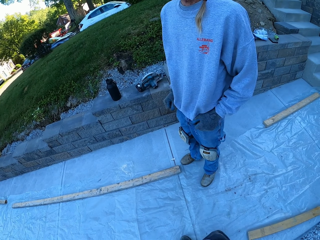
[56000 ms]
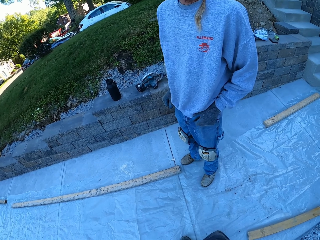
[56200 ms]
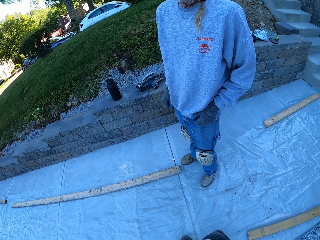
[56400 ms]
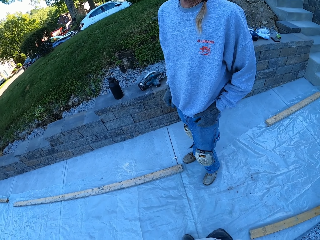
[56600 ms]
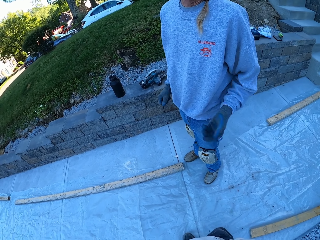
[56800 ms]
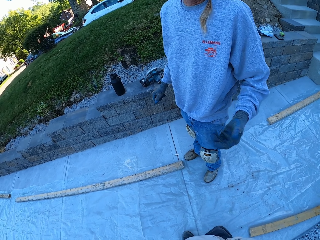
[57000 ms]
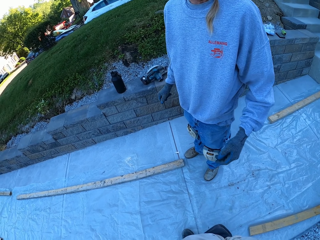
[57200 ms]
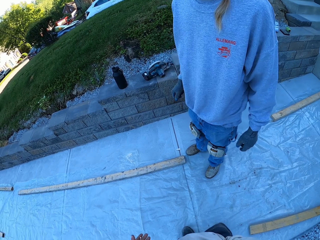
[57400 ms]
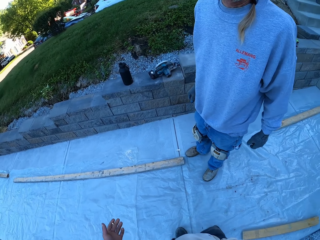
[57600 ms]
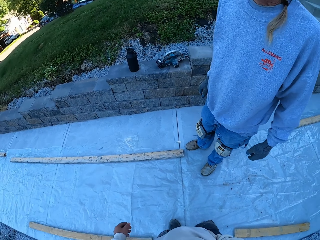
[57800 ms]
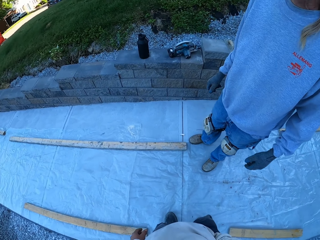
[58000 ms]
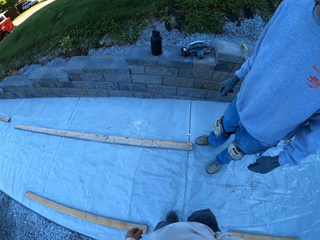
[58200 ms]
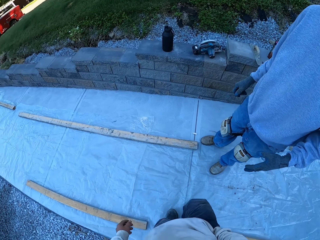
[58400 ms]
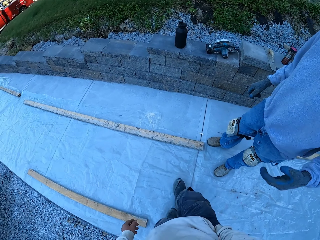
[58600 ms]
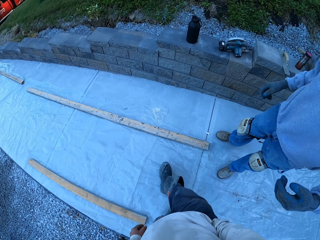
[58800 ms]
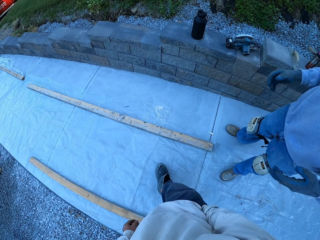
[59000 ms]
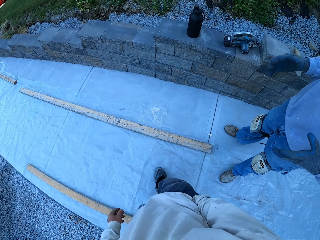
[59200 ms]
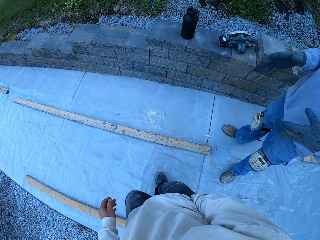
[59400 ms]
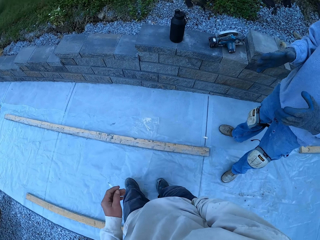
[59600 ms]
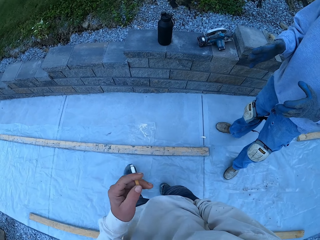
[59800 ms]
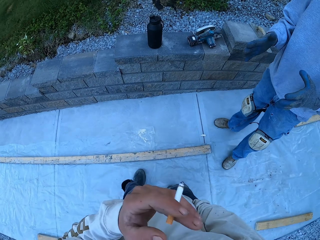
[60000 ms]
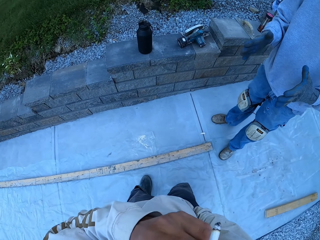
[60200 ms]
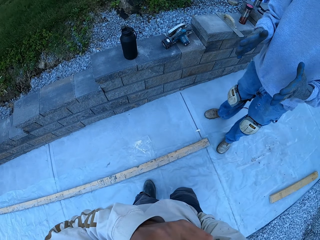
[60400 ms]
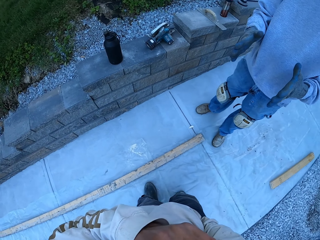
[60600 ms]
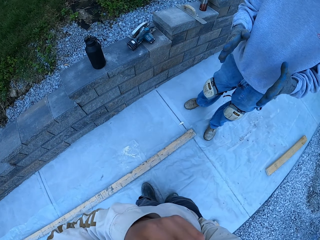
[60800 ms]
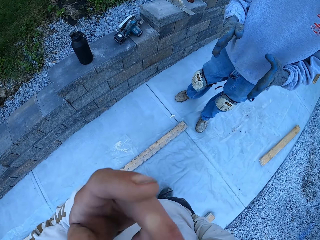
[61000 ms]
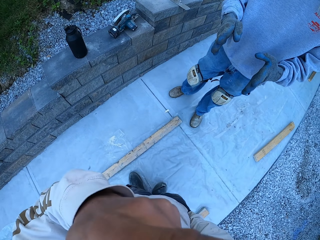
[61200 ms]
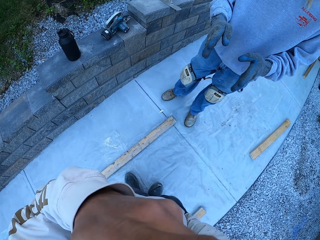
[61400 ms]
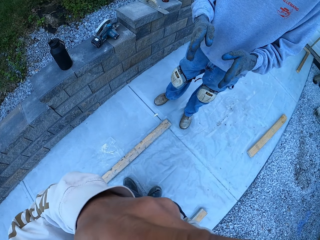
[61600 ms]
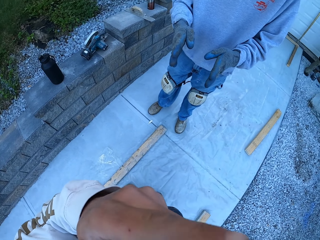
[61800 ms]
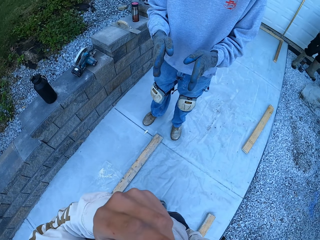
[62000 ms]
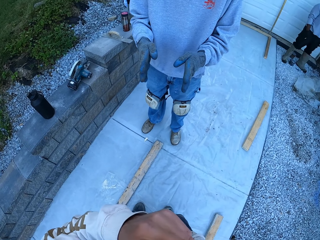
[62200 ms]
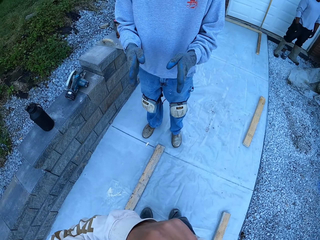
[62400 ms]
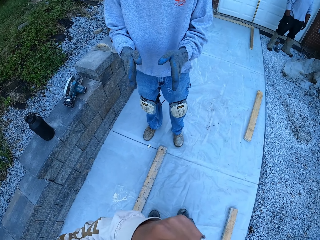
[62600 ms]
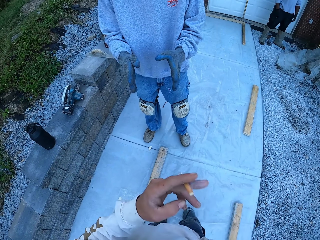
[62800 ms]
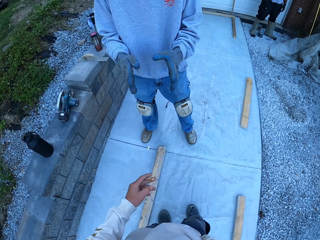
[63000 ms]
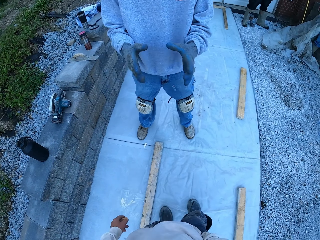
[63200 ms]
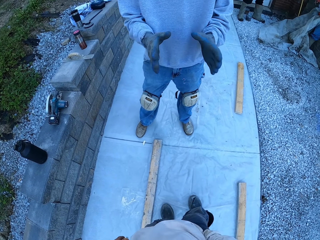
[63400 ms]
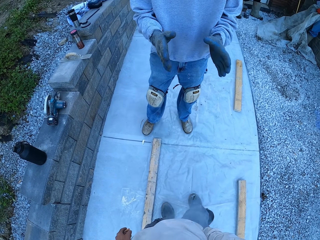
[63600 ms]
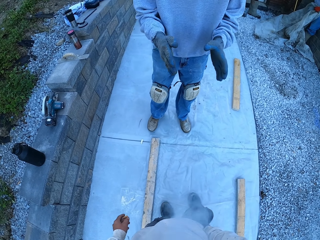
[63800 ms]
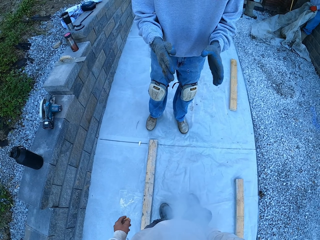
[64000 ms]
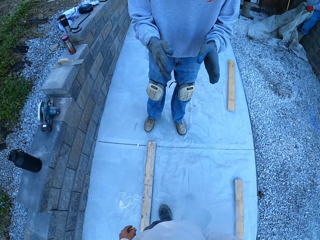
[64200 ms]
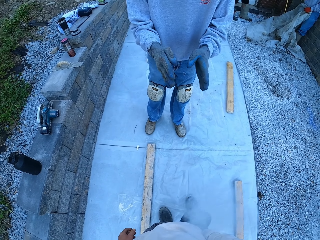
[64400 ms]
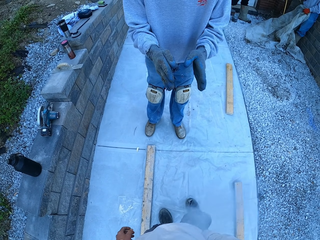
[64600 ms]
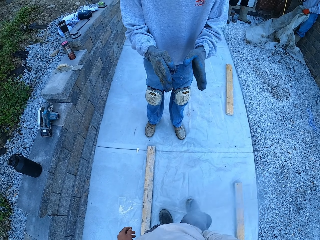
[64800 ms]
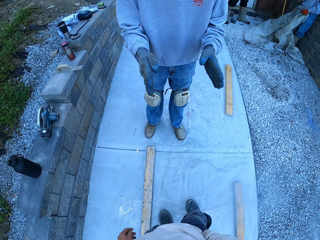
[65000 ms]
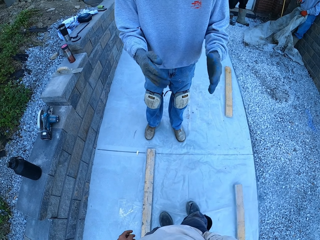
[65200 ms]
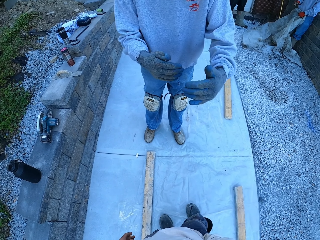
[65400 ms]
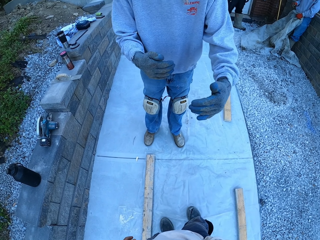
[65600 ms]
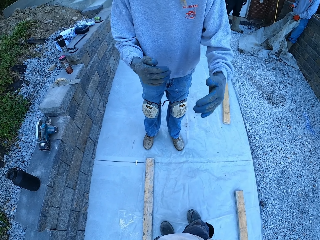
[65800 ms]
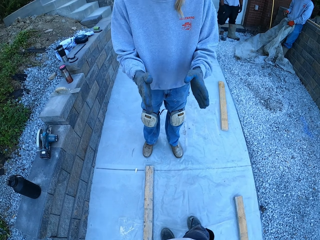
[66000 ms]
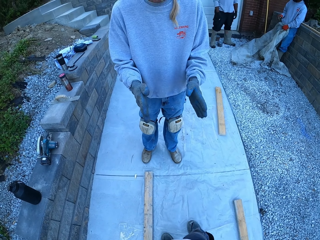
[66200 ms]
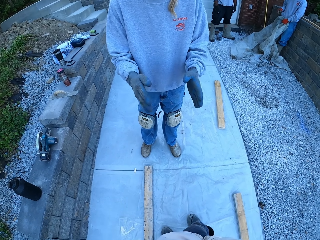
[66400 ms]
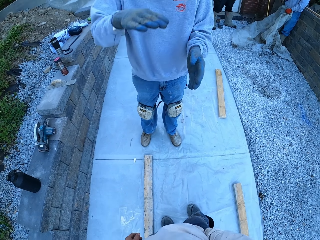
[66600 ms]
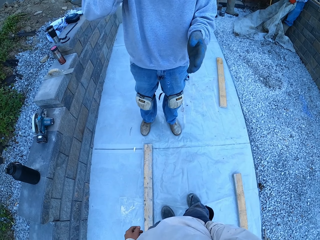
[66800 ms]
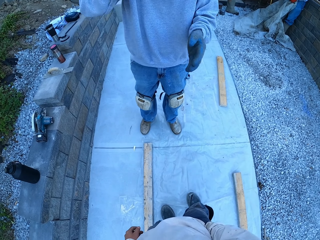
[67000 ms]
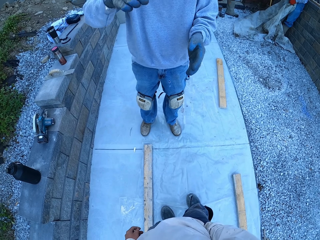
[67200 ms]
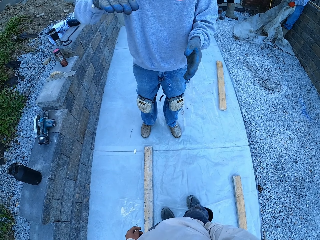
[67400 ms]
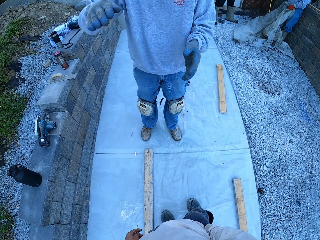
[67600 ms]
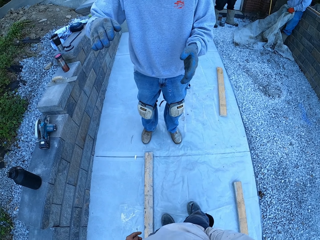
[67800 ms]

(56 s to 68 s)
The camera wearer holds a cigarette and smokes the cigarette. A man talks to the camera wearer. The camera wearer looks at the man. The man explains using hands.

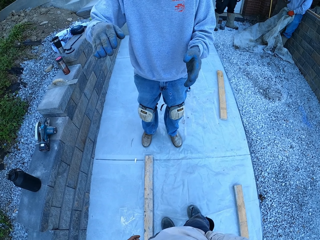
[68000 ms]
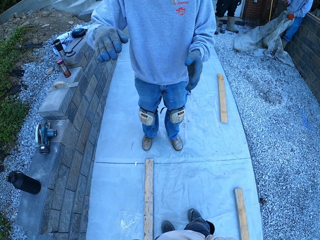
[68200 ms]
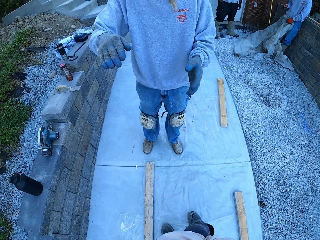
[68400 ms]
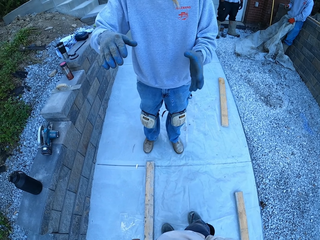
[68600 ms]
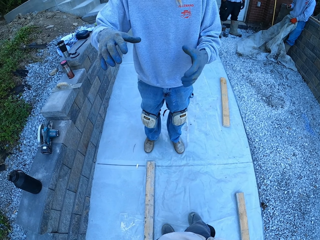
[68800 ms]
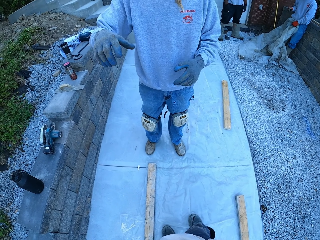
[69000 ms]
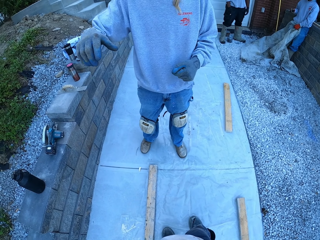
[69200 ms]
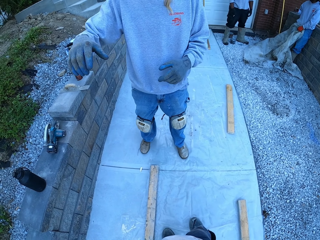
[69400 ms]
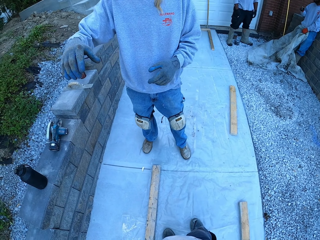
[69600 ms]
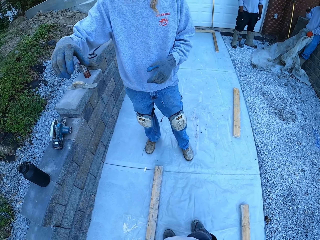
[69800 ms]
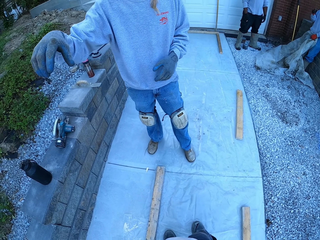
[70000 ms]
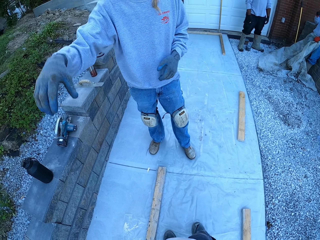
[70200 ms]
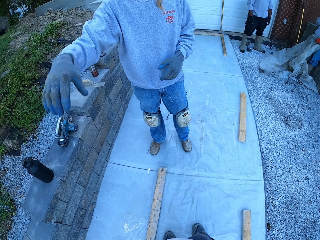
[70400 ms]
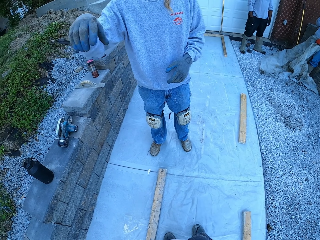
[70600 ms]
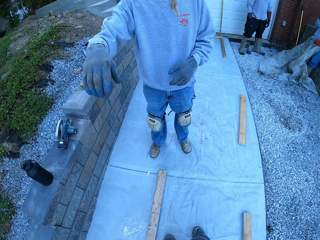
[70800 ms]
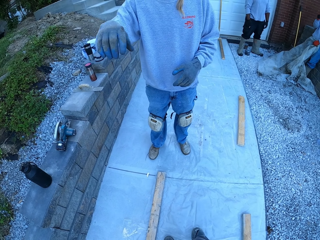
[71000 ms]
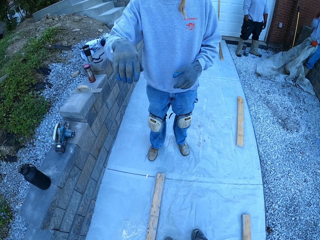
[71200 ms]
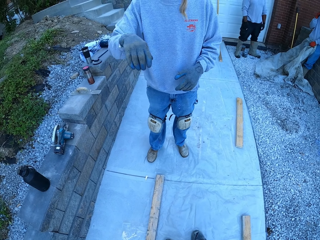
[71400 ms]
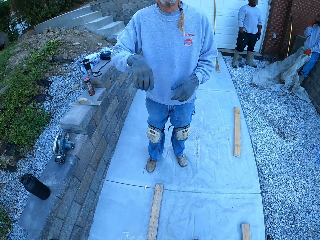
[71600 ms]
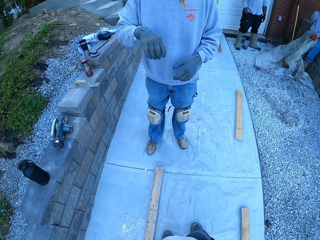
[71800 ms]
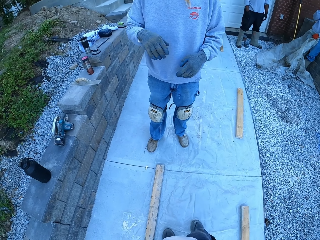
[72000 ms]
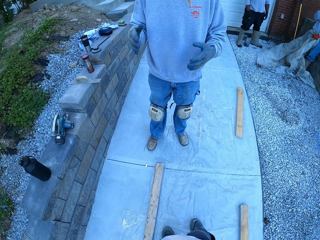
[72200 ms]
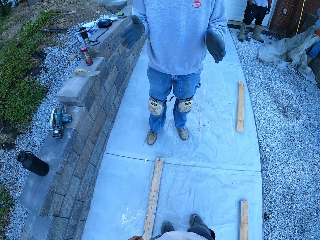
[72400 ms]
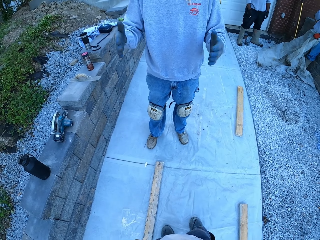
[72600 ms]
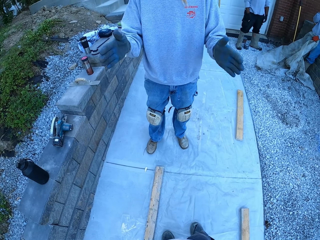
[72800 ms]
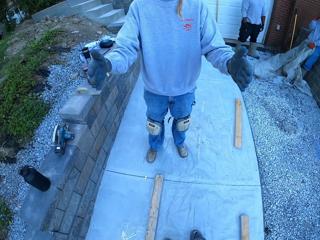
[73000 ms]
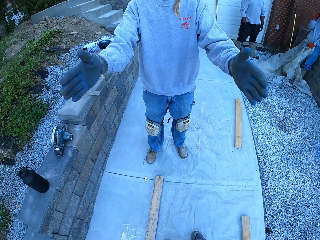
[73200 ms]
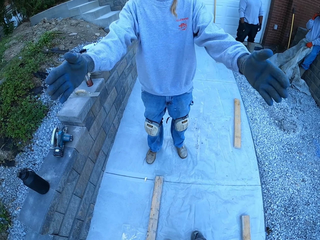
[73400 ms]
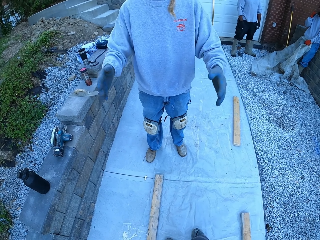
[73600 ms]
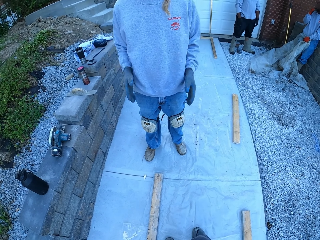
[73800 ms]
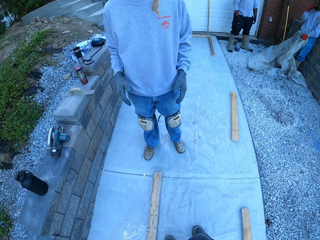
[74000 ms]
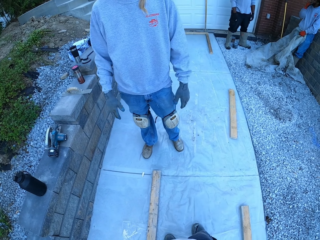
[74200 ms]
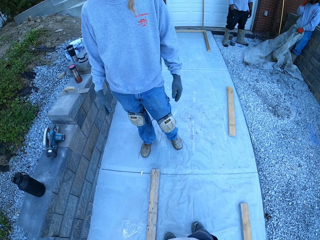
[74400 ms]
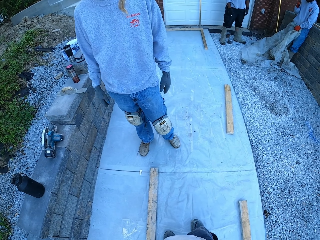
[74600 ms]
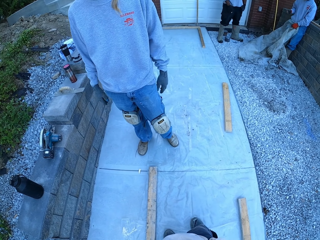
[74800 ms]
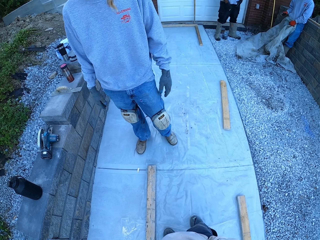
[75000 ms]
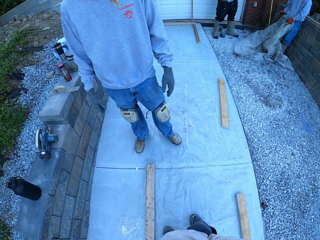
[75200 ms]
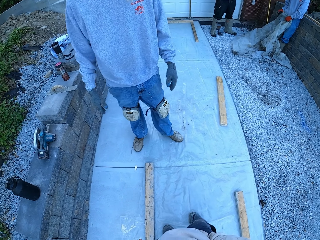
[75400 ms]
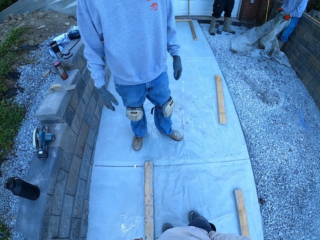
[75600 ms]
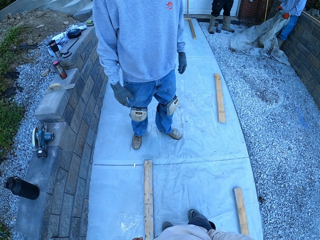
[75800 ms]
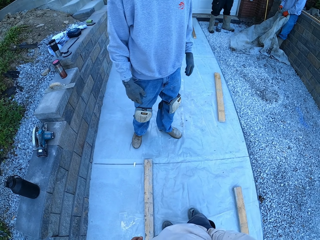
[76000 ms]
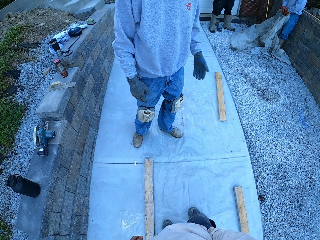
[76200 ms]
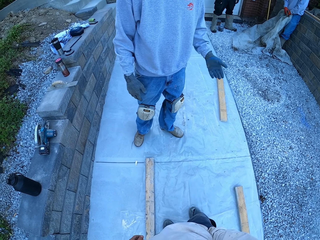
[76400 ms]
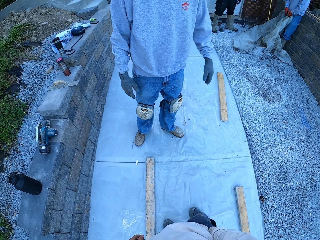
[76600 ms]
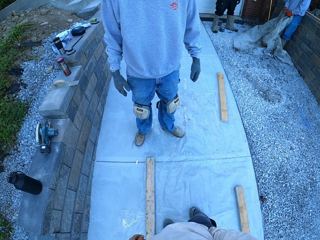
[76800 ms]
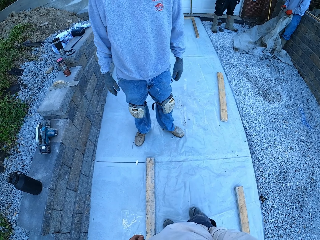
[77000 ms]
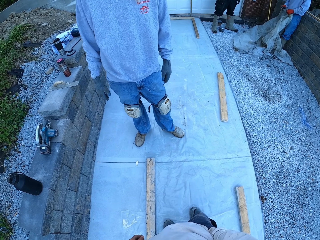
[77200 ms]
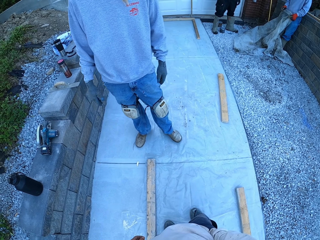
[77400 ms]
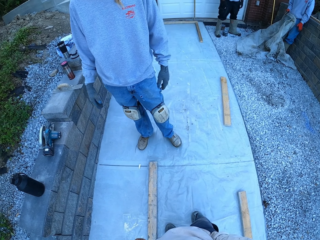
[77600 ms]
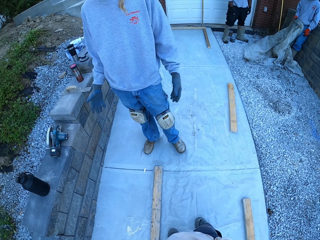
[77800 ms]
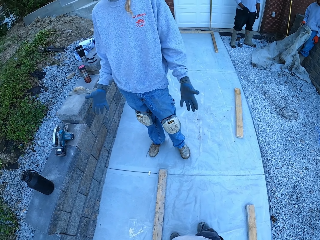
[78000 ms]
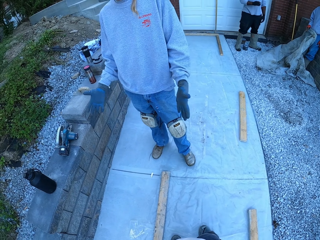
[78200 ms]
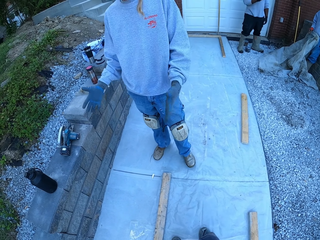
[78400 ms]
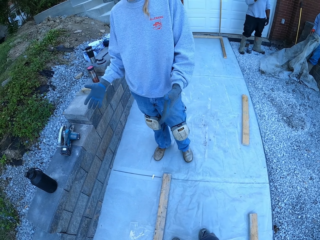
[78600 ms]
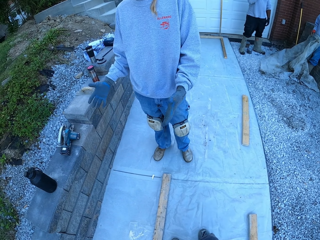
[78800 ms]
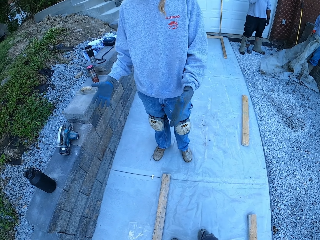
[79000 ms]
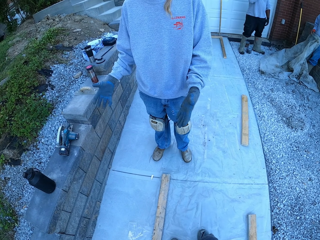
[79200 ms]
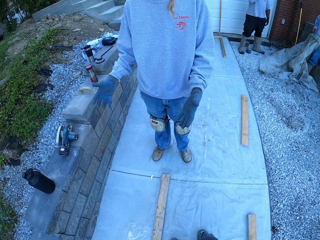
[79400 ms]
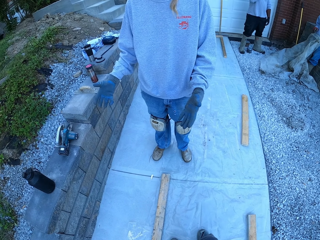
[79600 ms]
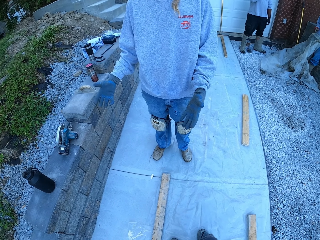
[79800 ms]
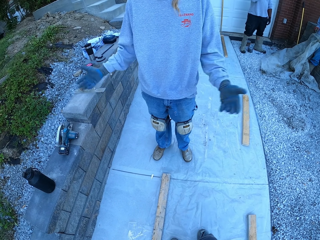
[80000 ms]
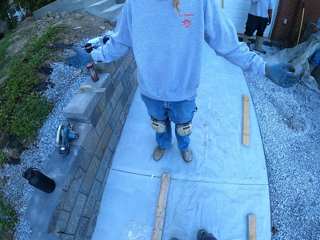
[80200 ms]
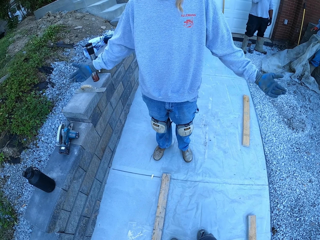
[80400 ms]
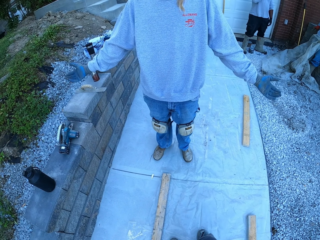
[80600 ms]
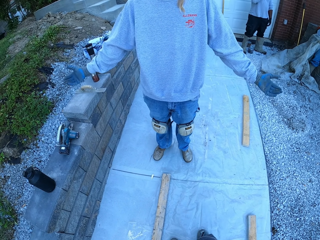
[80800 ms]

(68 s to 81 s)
A man moves his leg. The man raises his hands.
